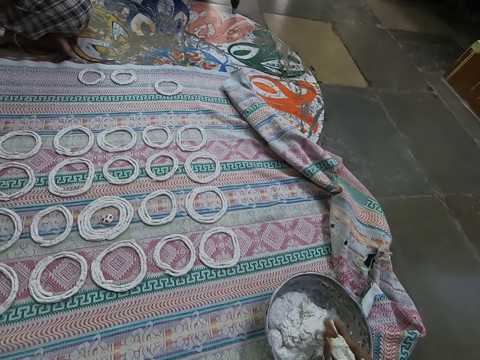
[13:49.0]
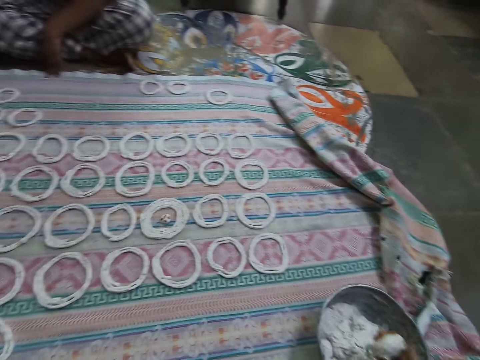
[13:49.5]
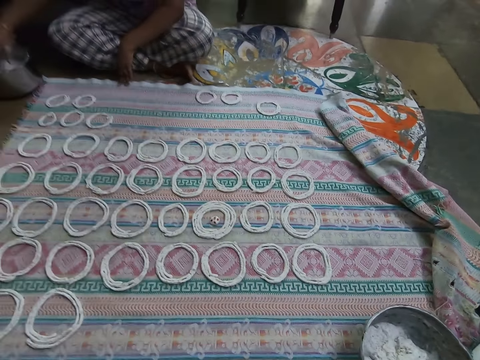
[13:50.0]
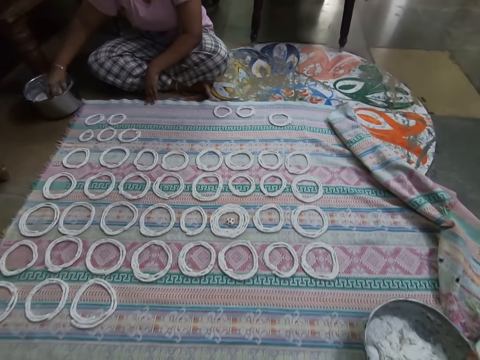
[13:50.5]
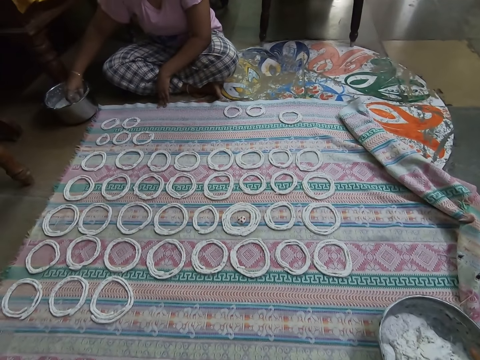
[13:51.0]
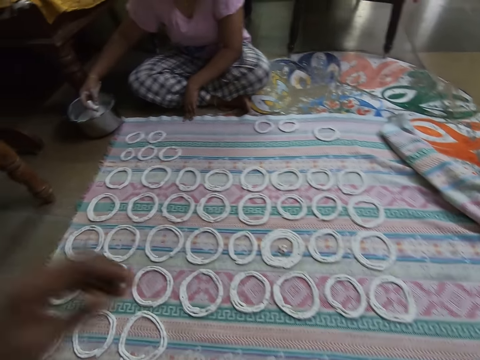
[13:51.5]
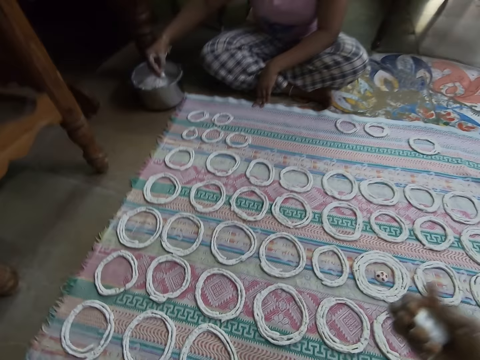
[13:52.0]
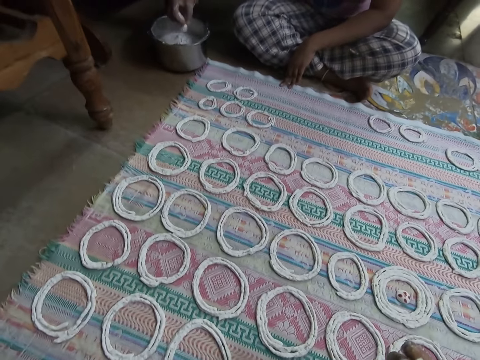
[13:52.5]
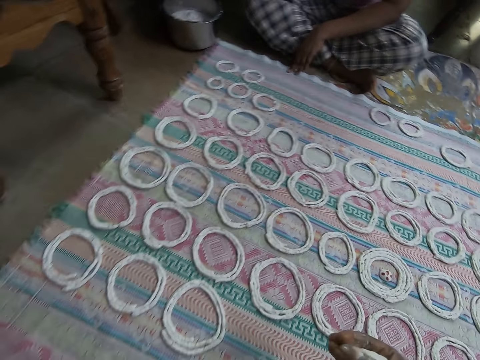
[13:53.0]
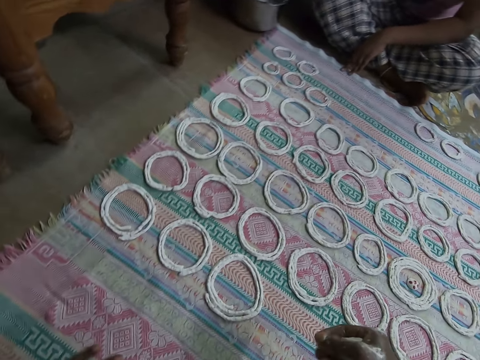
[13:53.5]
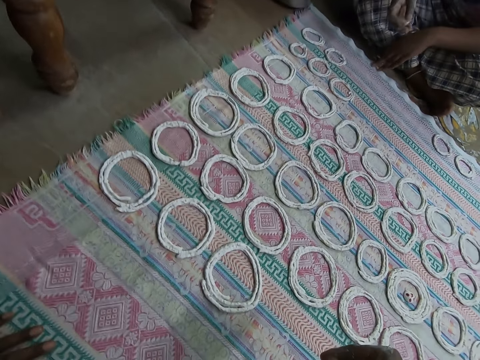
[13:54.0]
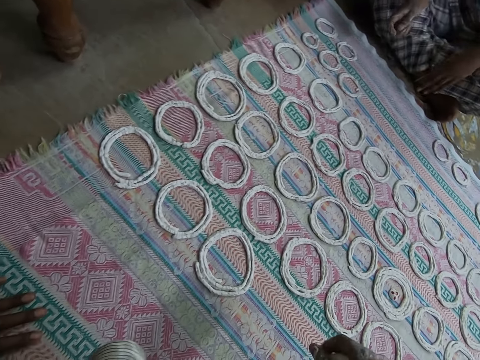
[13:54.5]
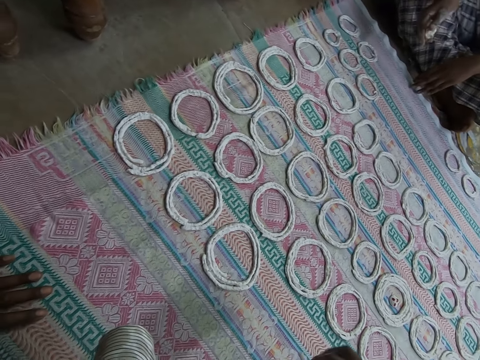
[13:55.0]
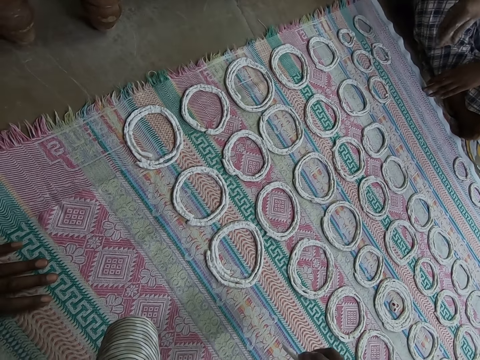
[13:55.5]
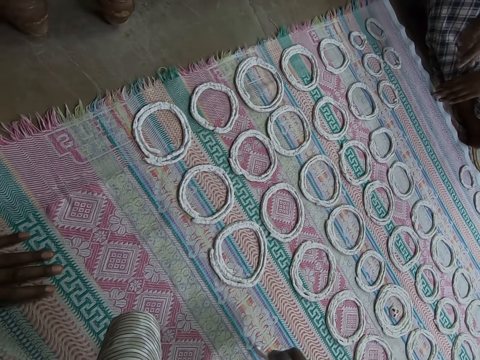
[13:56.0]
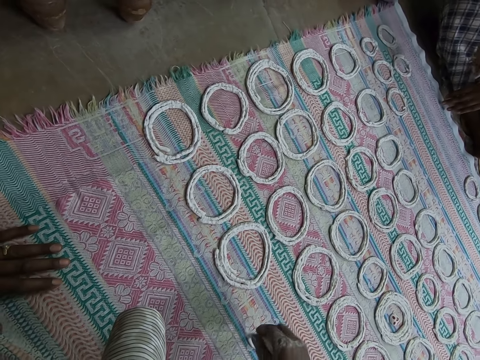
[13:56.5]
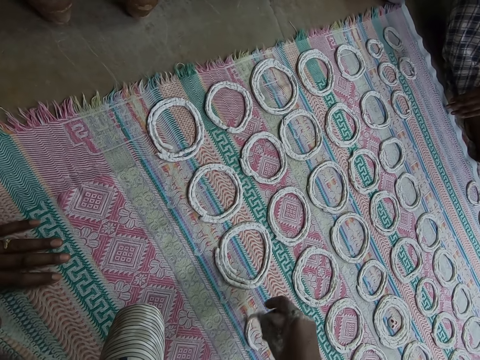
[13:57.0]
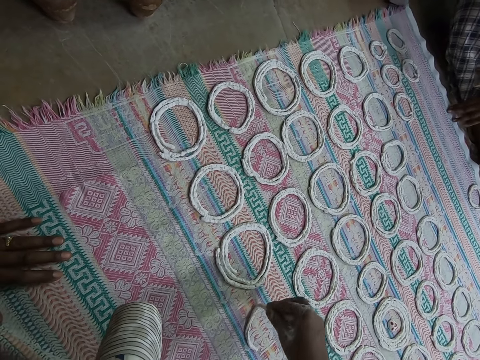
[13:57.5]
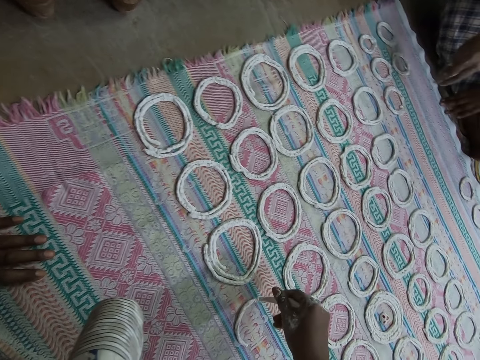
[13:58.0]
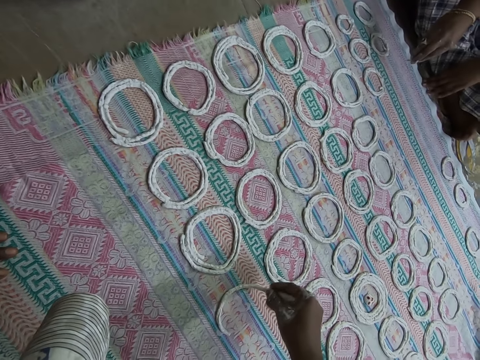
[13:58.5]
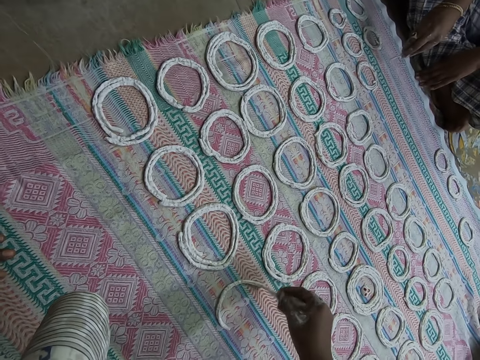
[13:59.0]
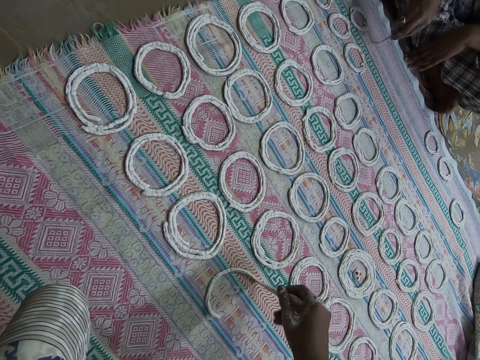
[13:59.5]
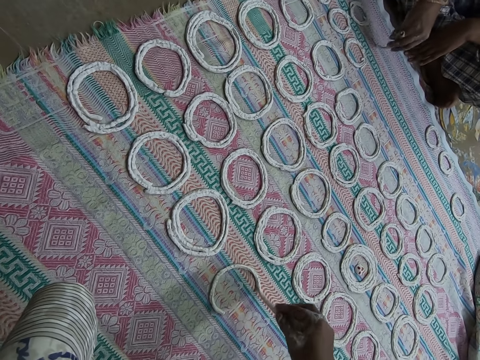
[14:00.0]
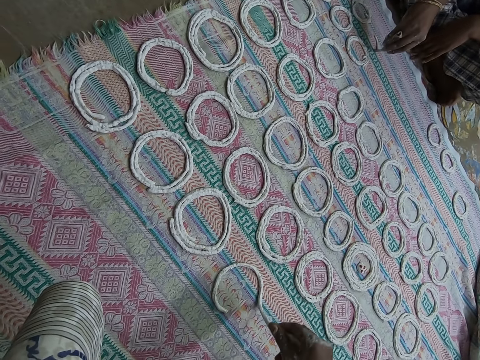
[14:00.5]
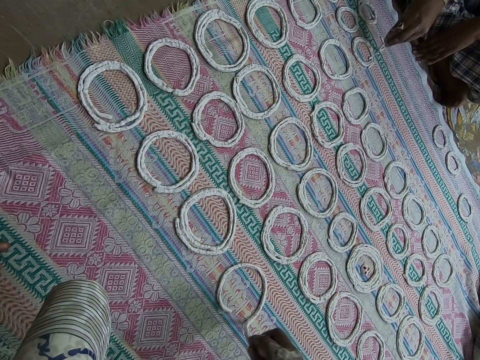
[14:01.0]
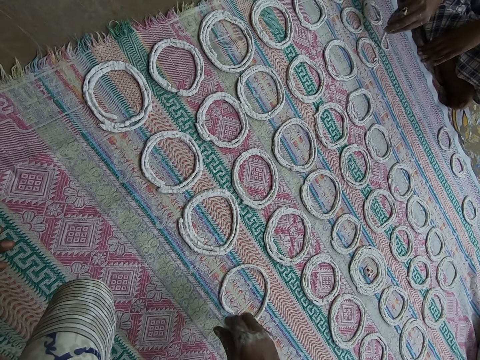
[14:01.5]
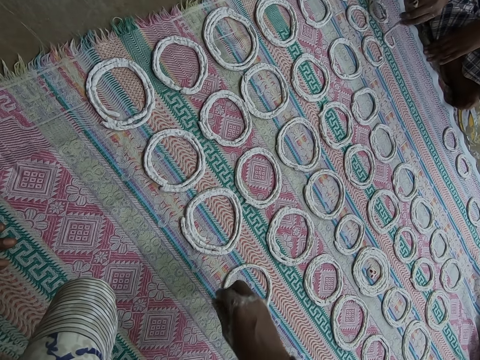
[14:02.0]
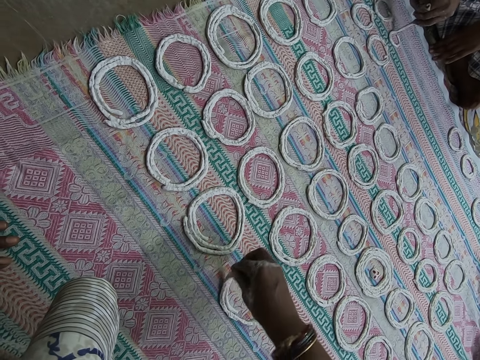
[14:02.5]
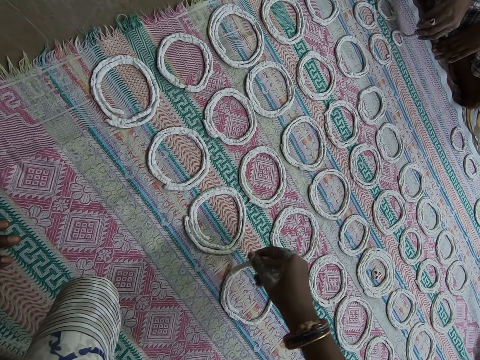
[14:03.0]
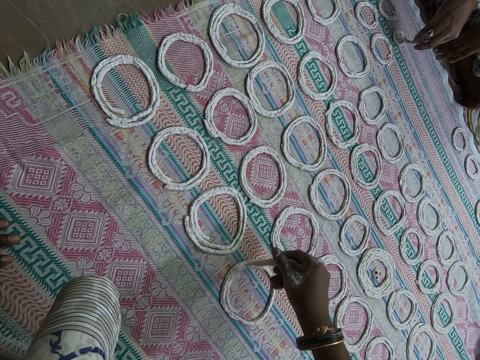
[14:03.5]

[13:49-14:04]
The camera wearer squeezes the portion of murukku with her right hand. She rolls the dough in her hand. A woman cuts out a portion of murukku from a bowl on the ground with her right hand. The woman squeezes the portion of murukku with her right hand. The camera wearer rolls the dough round on the pastry mat. She shapes the portion of murukku in her right hand on the cloth on the ground. The woman shapes the portion of murukku in her right hand on the cloth on the ground.

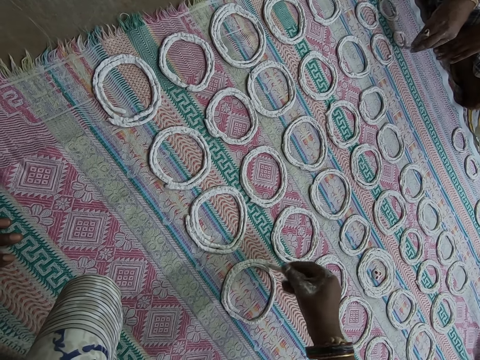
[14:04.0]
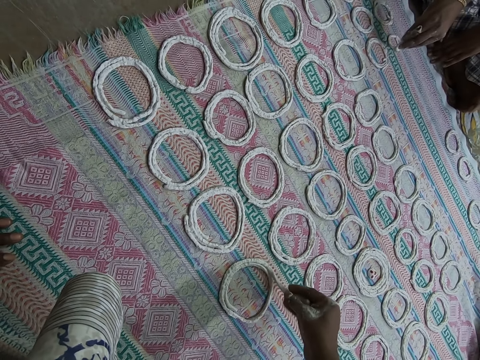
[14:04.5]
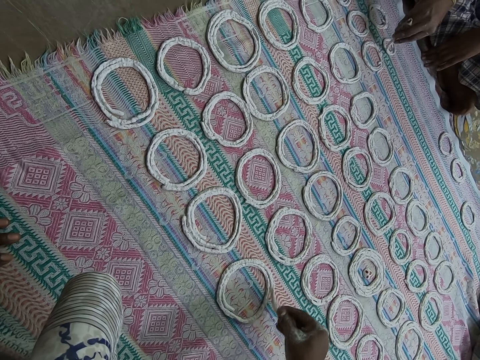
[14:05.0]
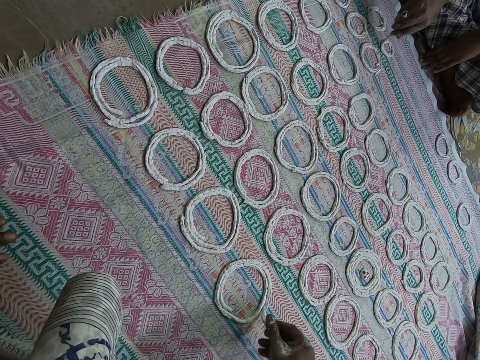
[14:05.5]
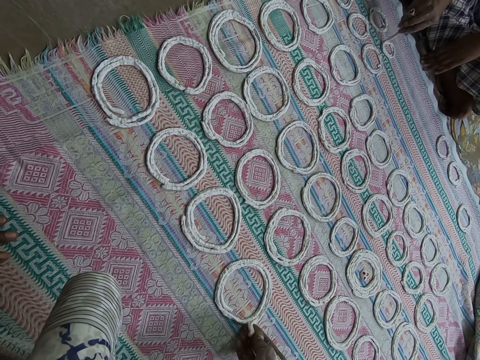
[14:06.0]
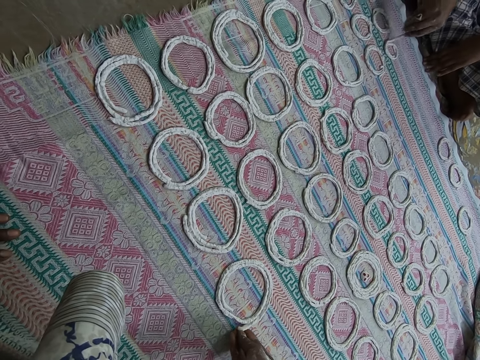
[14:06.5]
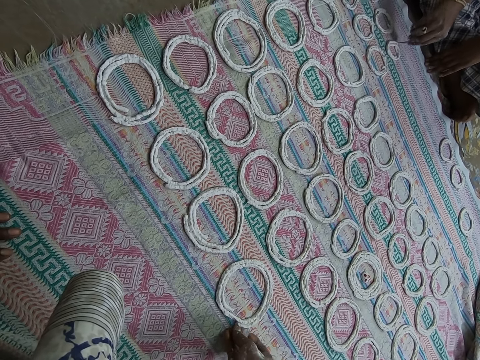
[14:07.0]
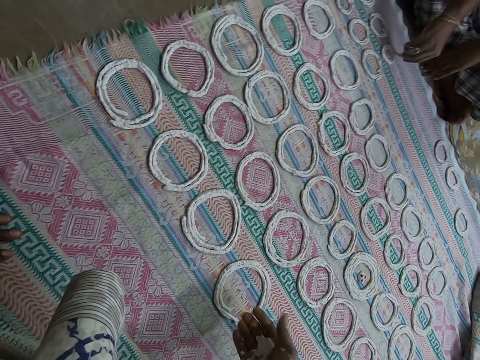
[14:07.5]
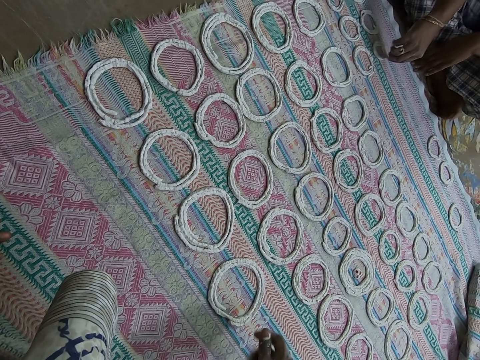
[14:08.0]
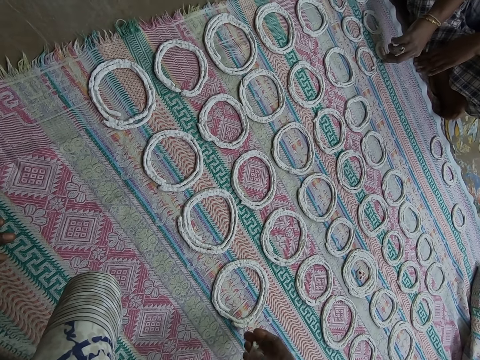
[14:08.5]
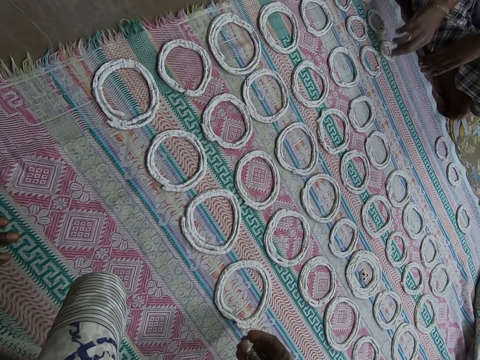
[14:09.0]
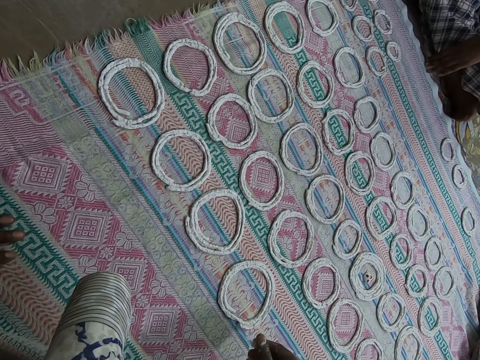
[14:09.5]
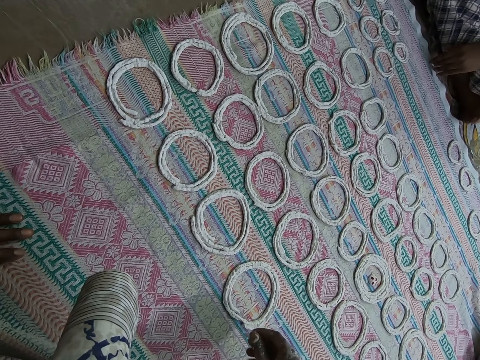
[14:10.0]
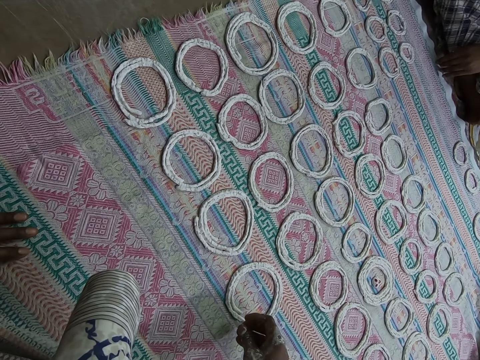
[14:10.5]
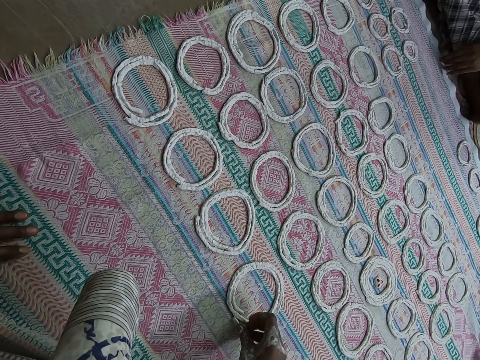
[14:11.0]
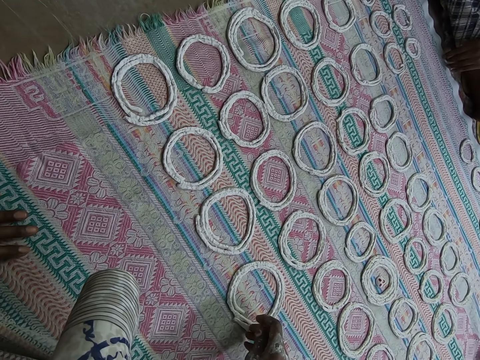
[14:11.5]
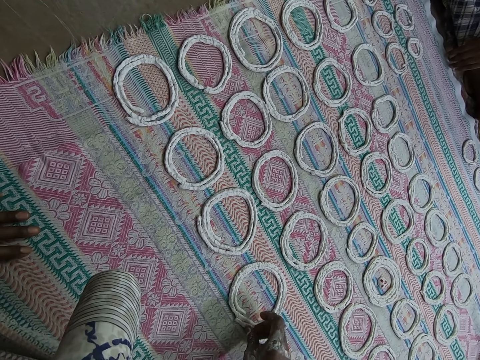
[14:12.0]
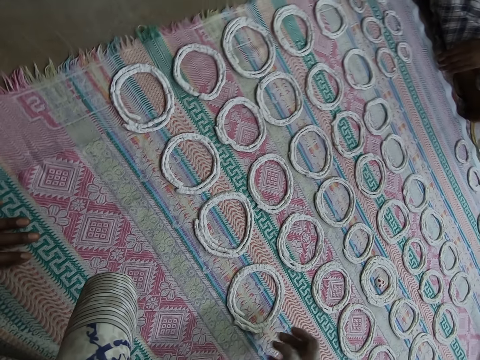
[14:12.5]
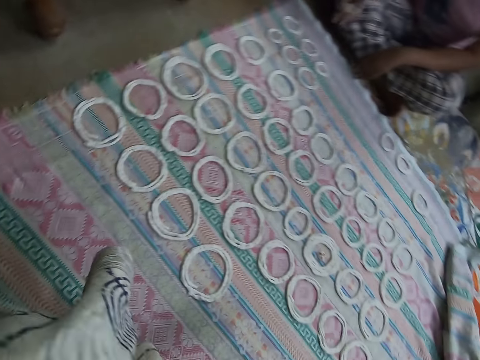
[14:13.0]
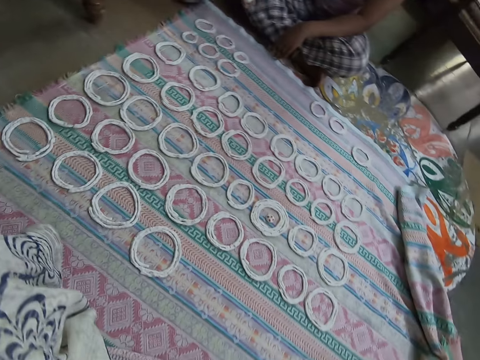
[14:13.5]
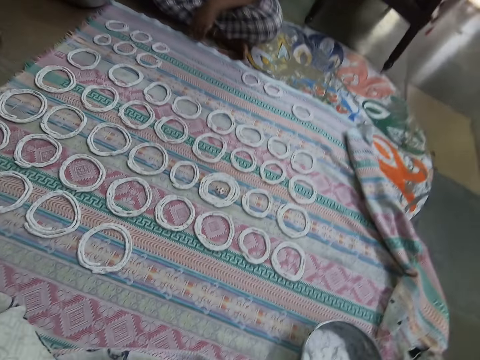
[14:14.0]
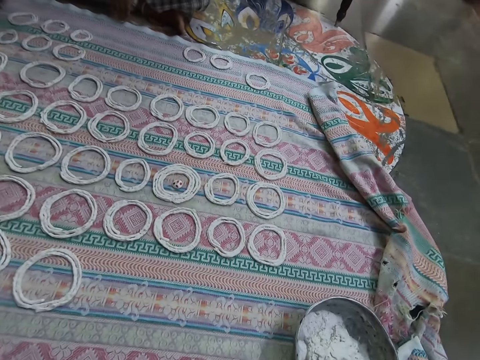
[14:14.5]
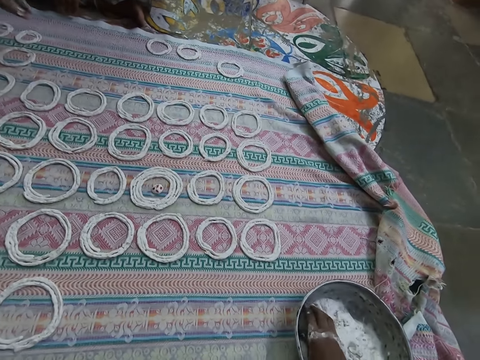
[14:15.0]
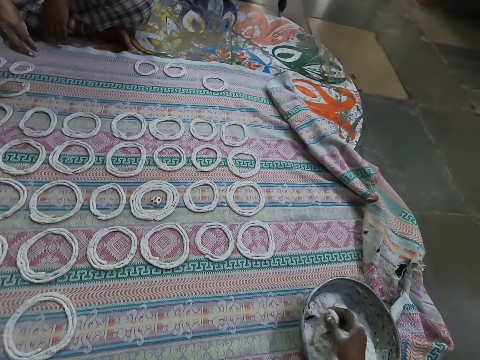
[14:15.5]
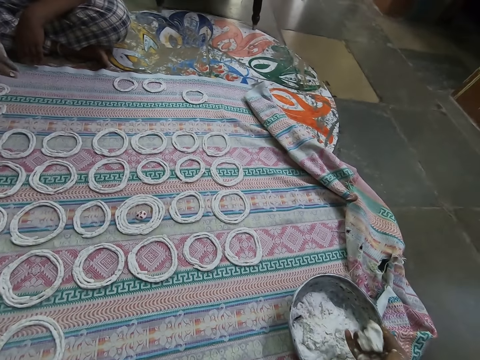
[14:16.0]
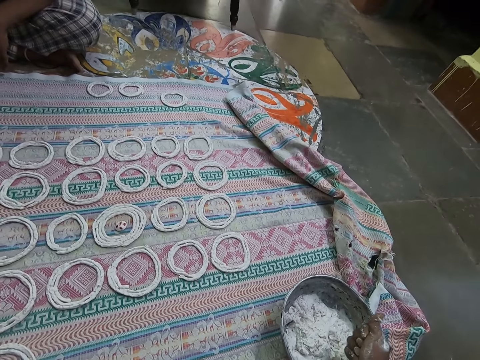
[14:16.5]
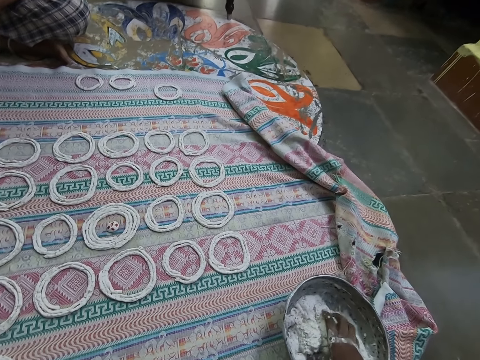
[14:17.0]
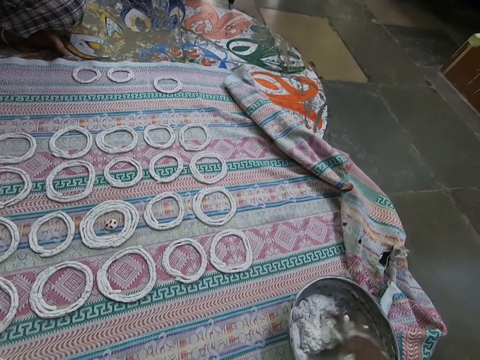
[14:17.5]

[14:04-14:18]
The camera wearer rolls a small dough in her hands. She puts the dough on the pastry mat. She cuts out a portion of murukku from the bowl on the ground with her right hand. She takes another dough from the bowl. She squeezes the portion of murukku with her right hand. She rolls the dough in her hand.
